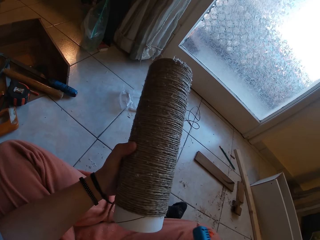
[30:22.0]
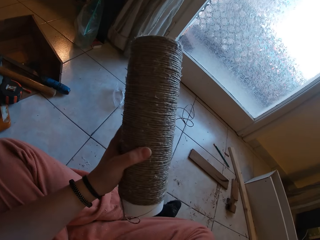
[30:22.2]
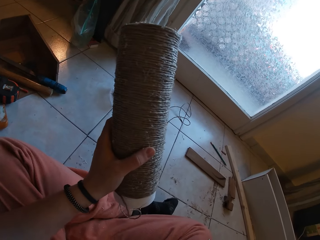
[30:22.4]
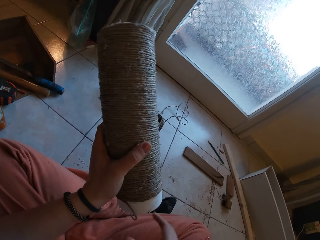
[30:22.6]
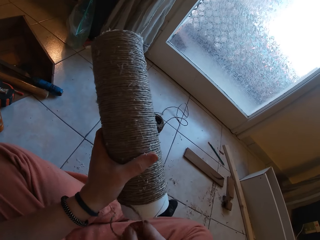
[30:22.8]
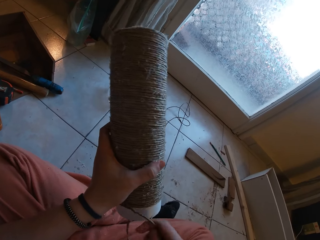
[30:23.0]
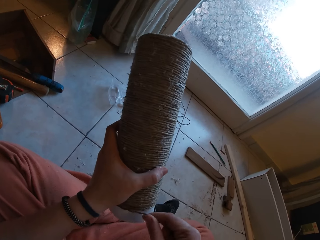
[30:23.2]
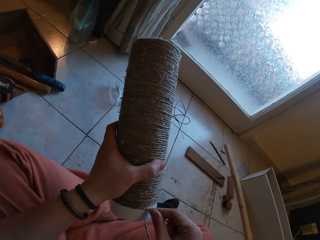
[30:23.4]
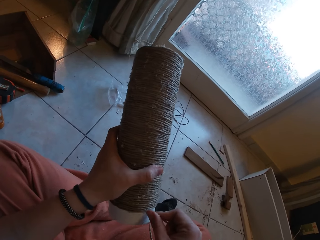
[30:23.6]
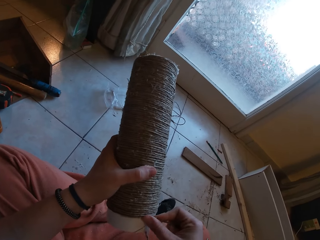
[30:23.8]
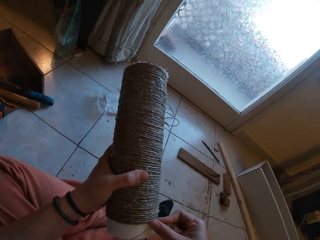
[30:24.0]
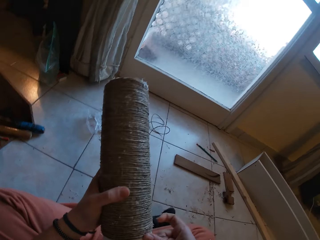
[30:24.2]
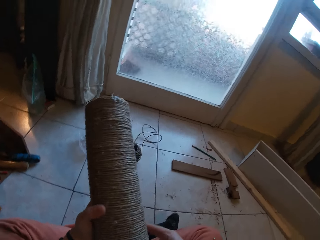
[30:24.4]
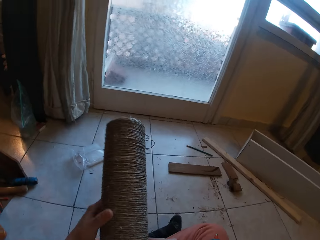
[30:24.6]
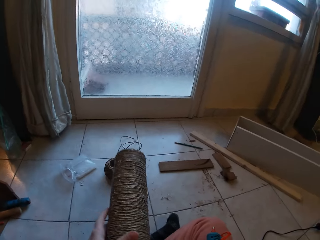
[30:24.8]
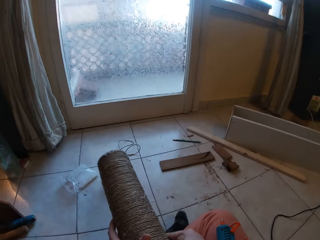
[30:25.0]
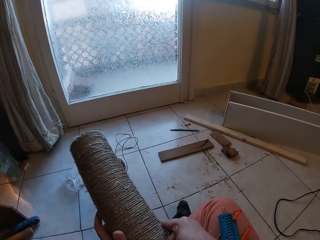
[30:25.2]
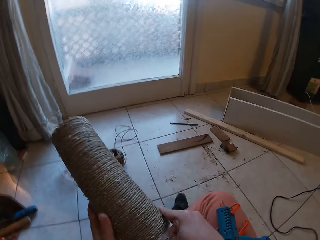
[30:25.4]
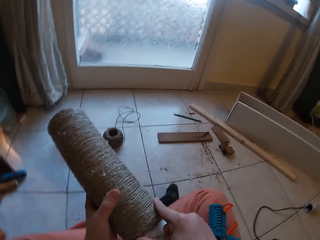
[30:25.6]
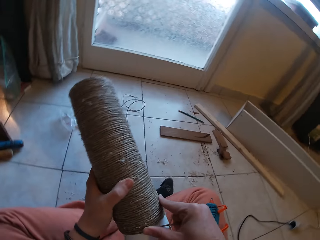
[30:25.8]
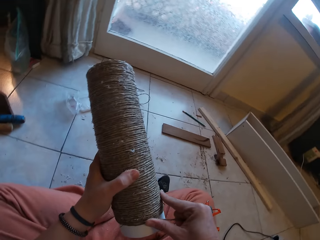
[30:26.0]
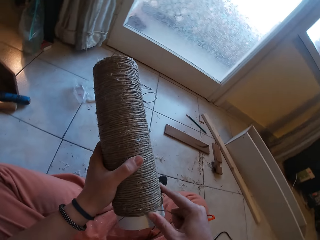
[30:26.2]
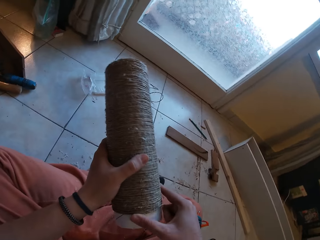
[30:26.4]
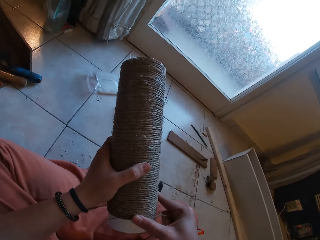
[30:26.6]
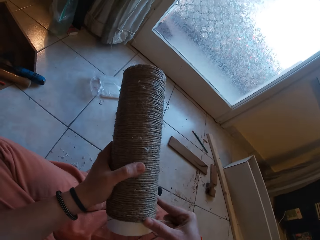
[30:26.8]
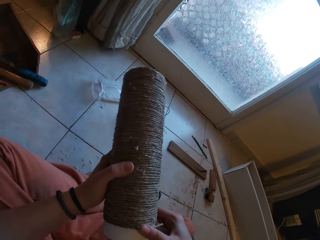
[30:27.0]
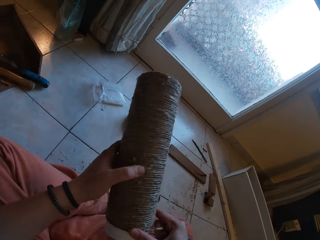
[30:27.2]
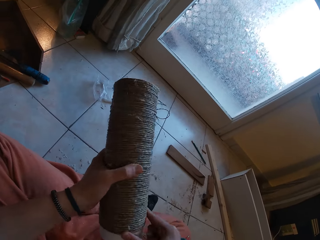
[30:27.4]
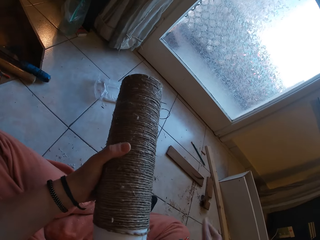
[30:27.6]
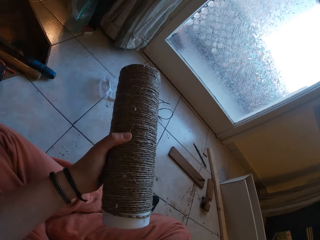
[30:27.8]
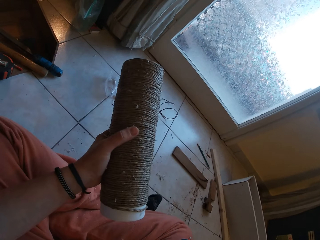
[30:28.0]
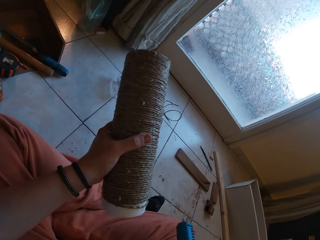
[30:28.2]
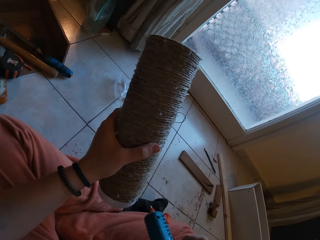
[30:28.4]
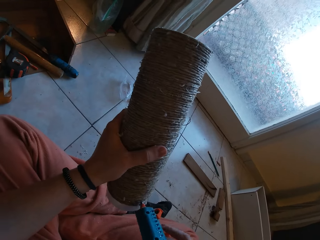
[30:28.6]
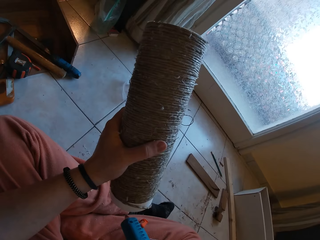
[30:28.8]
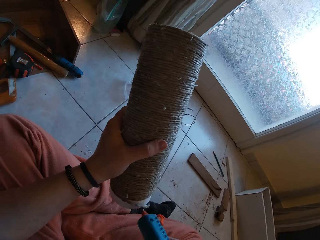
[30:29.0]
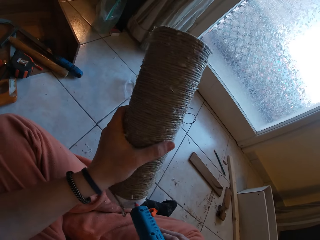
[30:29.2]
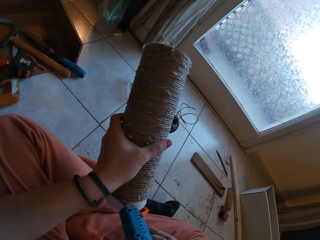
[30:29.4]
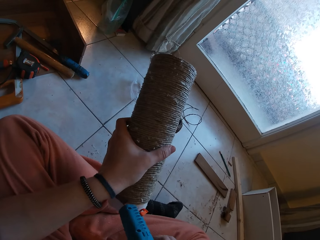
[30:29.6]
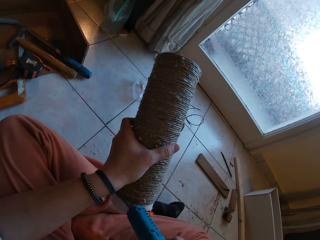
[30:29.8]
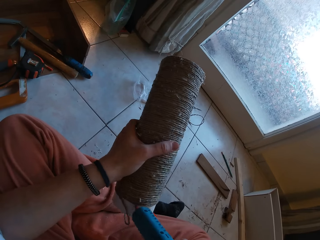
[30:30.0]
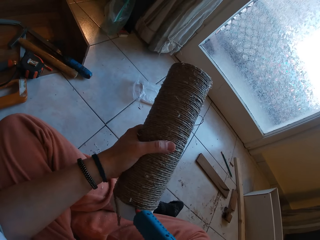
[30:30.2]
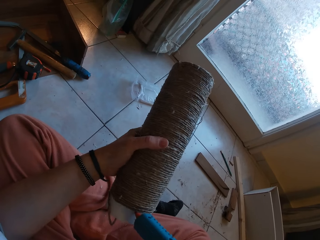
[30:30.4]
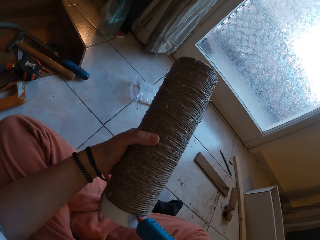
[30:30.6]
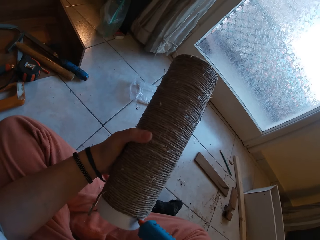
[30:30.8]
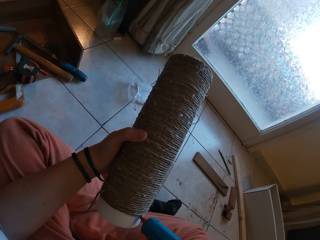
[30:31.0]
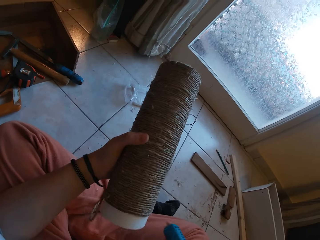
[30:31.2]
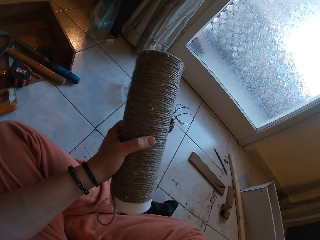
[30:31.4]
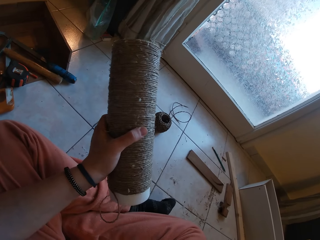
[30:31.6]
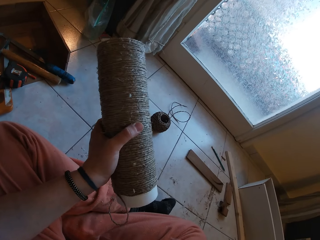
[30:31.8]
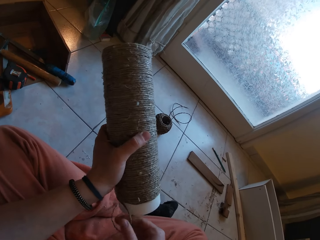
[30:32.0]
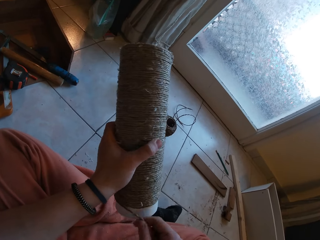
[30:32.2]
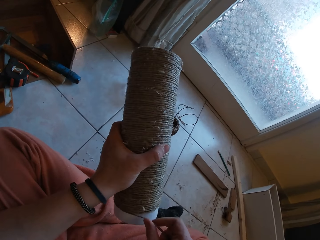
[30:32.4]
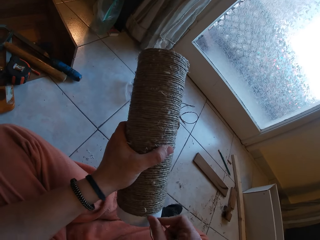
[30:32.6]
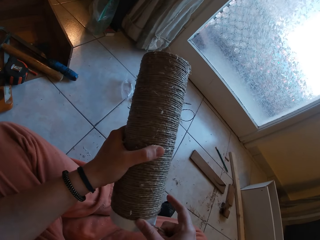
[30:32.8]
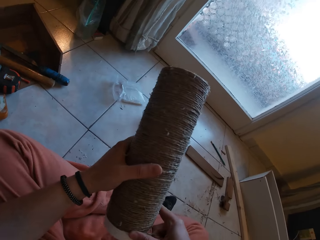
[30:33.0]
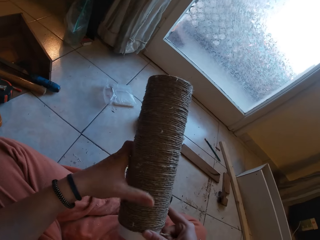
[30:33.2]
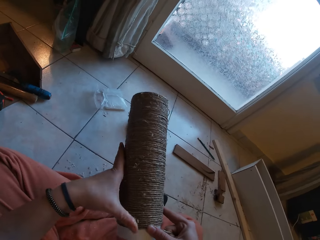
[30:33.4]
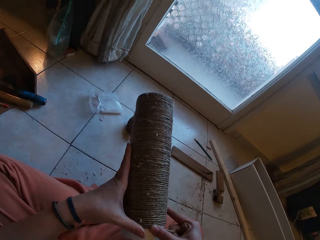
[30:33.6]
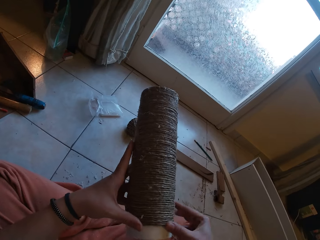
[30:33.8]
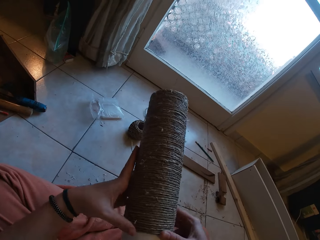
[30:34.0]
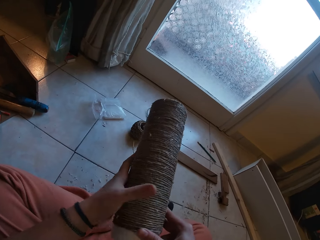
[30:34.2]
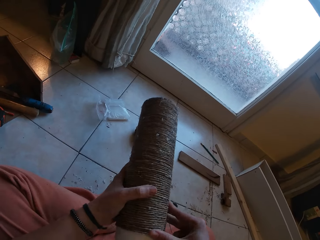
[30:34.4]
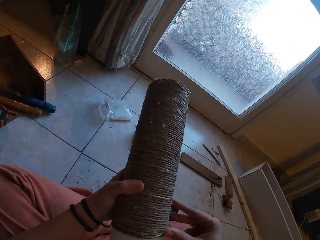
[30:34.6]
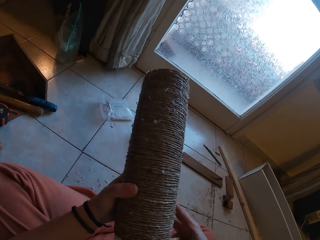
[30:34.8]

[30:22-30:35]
The camera wearer rolls the twine on the cardboard tube in his left hand with his right hand. He picks up the glue gun from his right leg with his right hand. He applies glue to the cardboard tube in his left hand with the glue gun in his right hand. He rolls the twine on the cardboard tube in his left hand with his right hand.

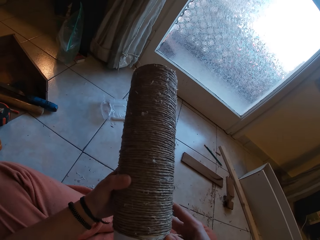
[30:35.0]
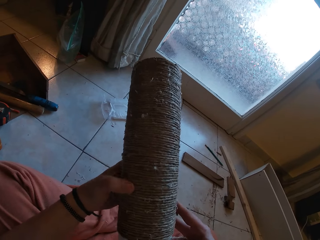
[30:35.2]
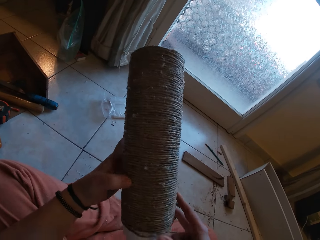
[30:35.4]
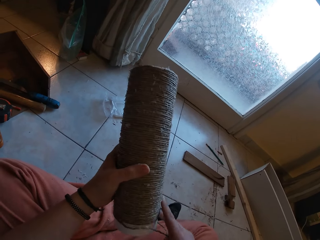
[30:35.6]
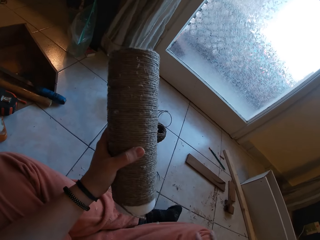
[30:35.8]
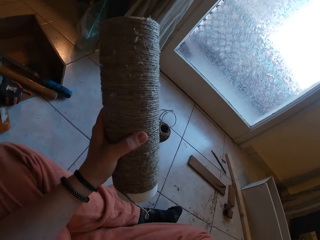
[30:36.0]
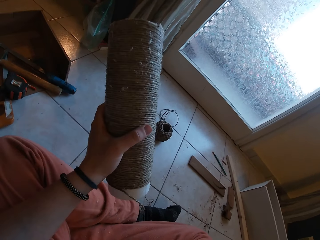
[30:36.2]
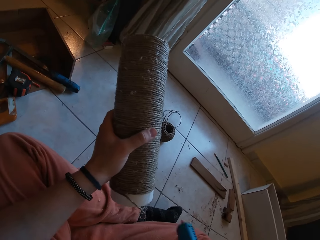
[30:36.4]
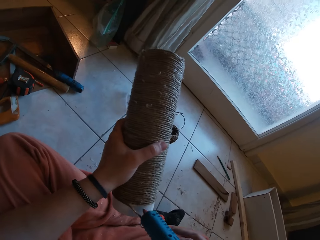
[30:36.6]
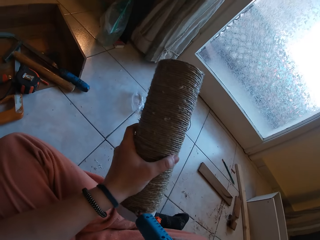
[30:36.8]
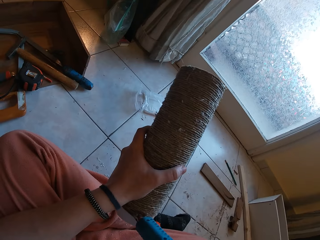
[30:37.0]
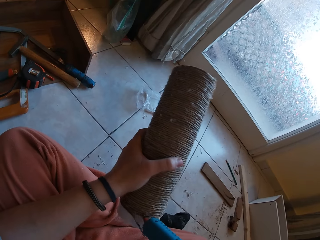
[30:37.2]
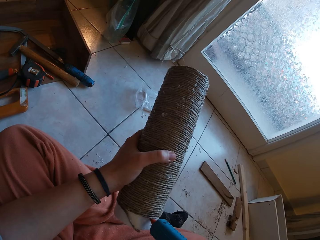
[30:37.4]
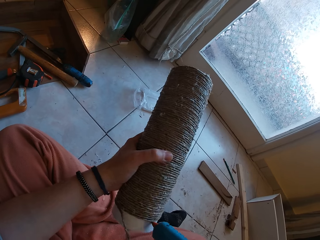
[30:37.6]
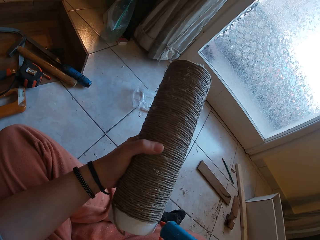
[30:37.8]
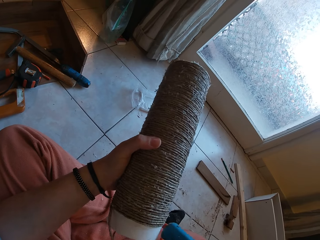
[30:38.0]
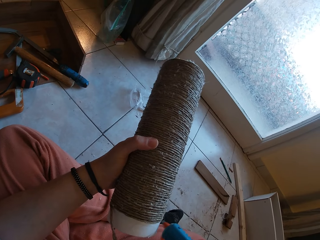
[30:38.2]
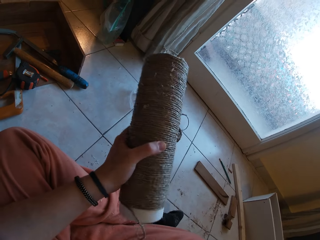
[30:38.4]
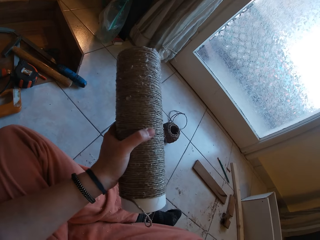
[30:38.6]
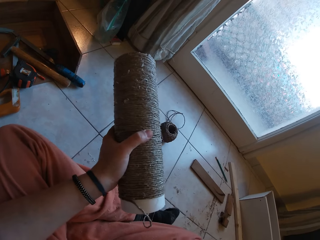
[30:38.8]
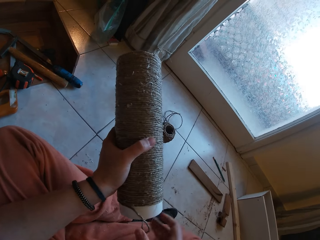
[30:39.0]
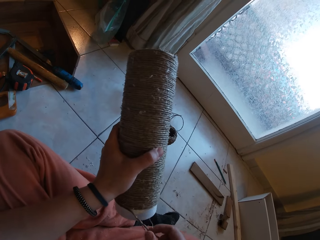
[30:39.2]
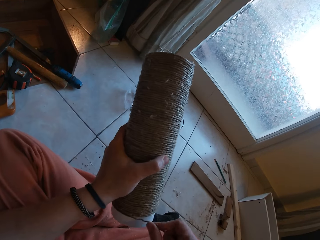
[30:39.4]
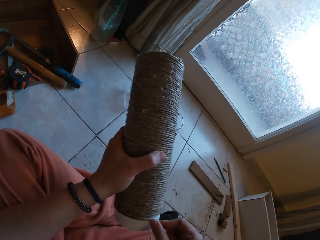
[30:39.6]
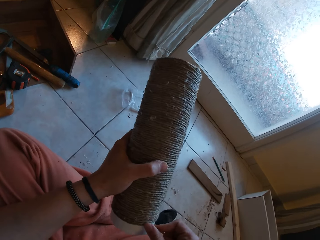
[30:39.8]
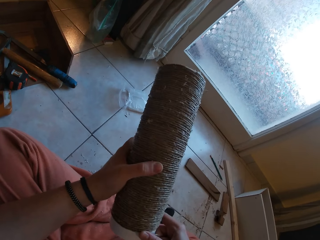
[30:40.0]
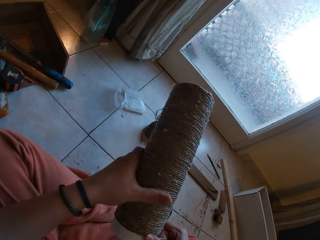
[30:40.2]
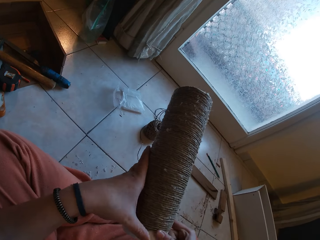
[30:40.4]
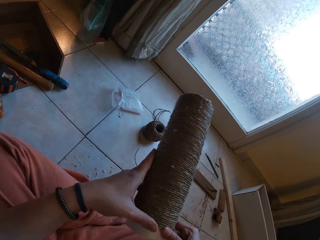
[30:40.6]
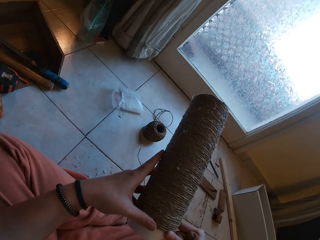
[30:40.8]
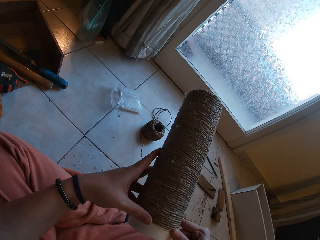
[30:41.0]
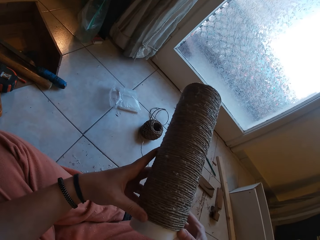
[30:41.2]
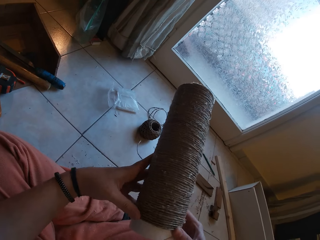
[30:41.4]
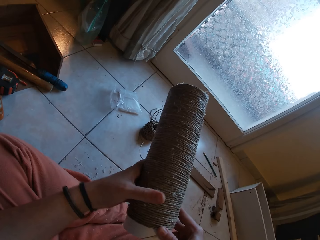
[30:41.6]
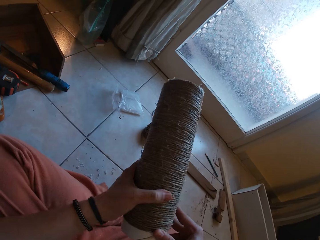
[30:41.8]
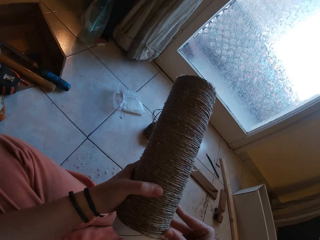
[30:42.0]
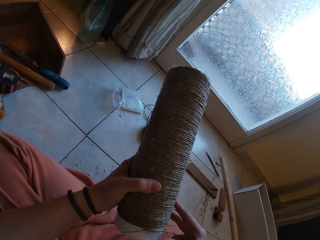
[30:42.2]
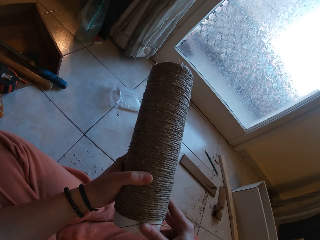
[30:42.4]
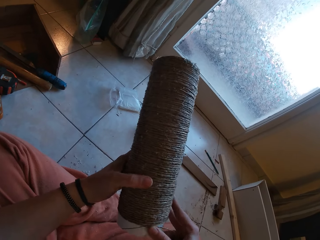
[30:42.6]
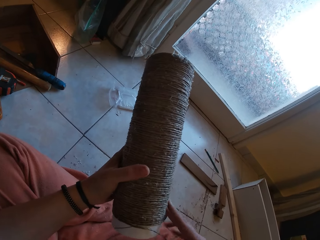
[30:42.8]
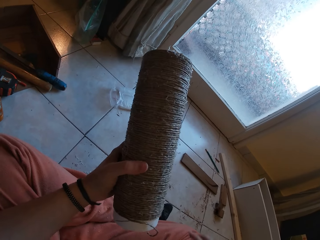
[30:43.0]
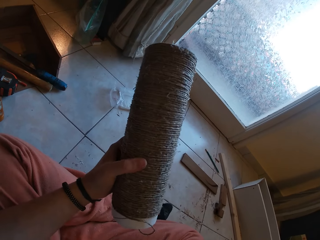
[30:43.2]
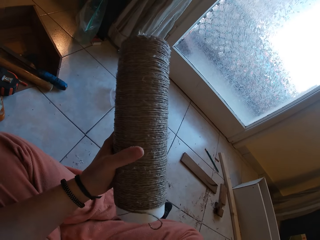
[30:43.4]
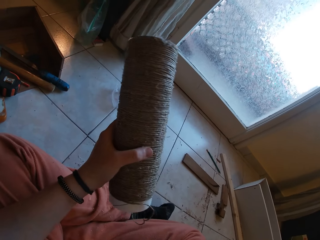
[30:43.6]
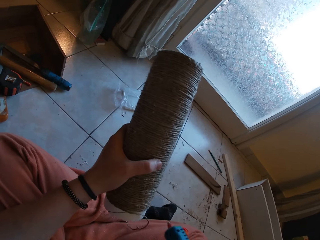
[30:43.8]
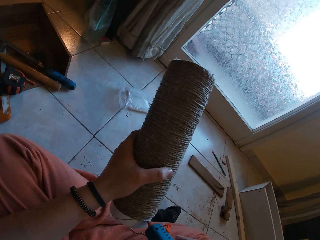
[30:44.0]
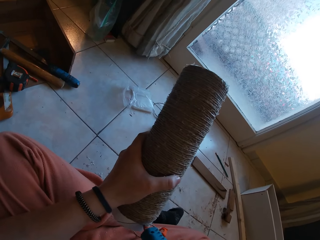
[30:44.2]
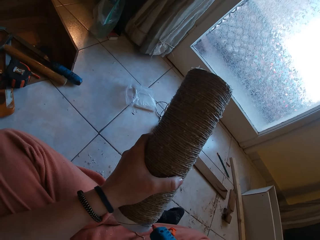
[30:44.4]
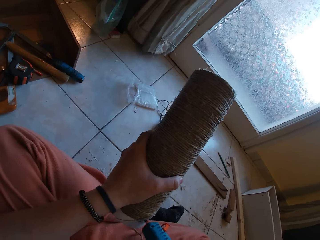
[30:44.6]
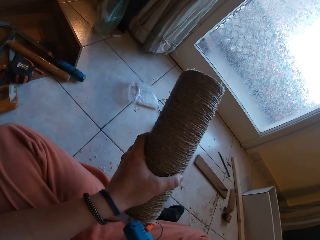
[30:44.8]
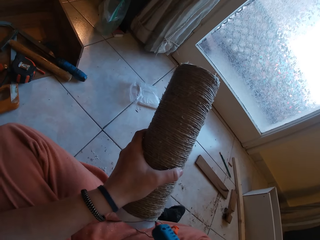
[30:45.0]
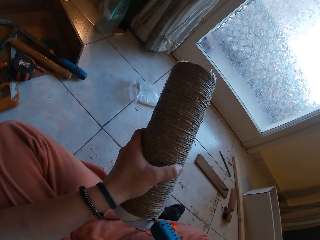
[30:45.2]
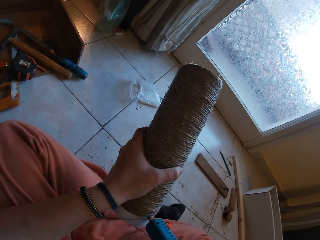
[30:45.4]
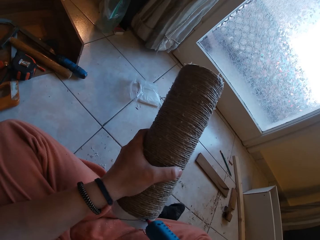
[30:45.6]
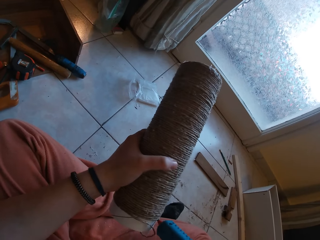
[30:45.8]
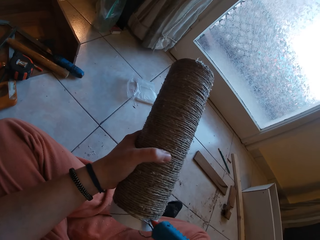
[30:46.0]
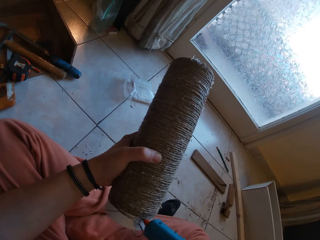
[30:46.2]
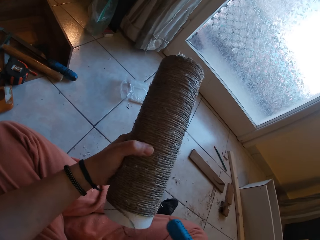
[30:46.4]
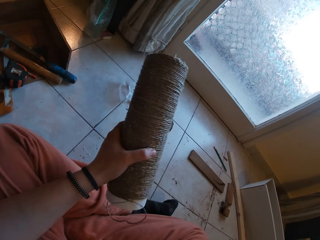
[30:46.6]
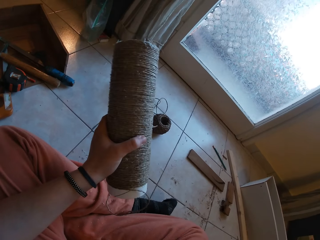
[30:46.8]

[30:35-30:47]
The camera wearer picks up a gun. He applies glue to the cardboard tube in his left hand with the glue gun in his right hand. He rolls the twine on the cardboard tube in his left hand with his right hand. He applies glue to the cardboard tube in his left hand with the glue gun in his right hand.
